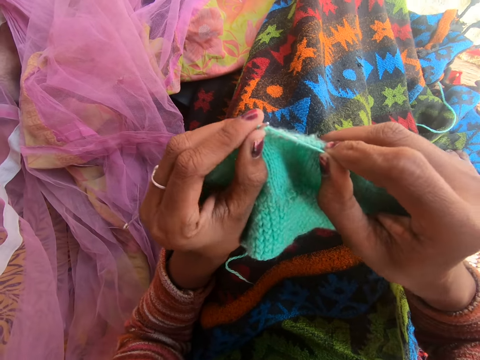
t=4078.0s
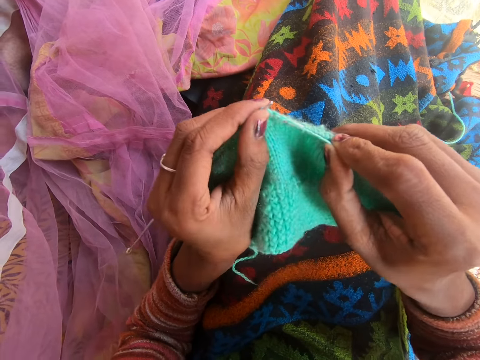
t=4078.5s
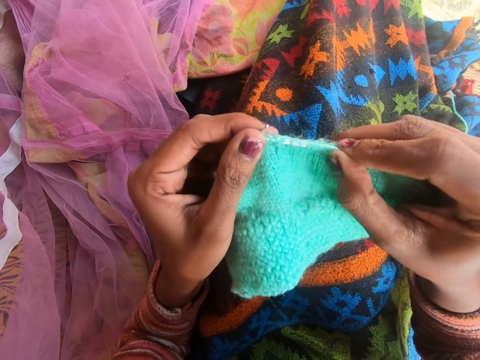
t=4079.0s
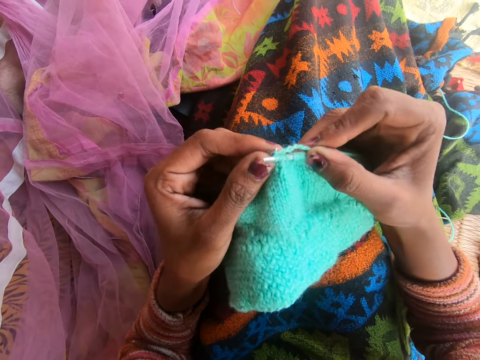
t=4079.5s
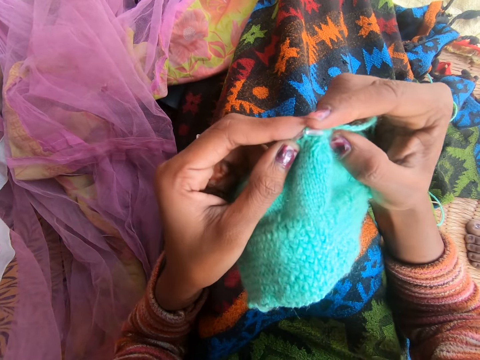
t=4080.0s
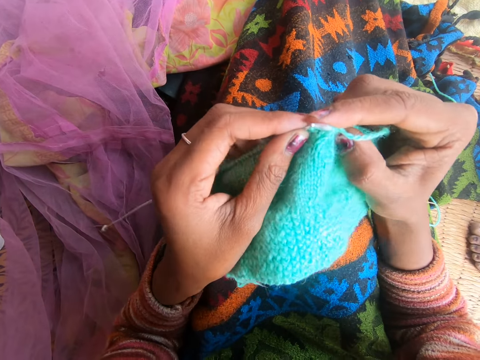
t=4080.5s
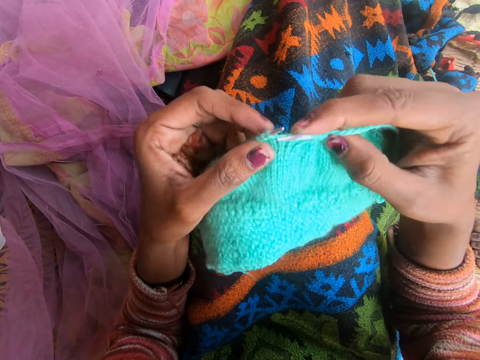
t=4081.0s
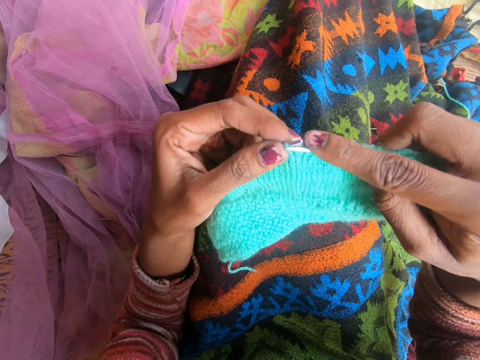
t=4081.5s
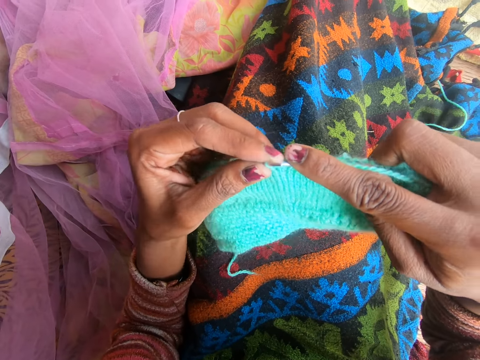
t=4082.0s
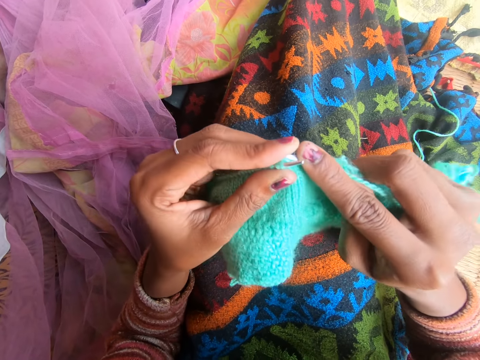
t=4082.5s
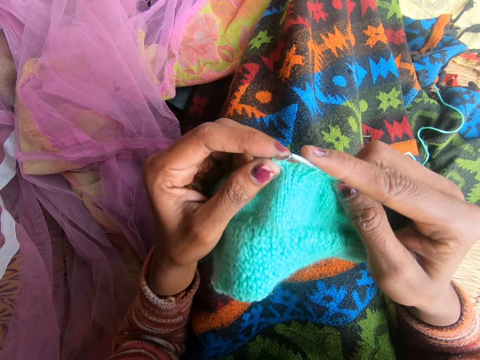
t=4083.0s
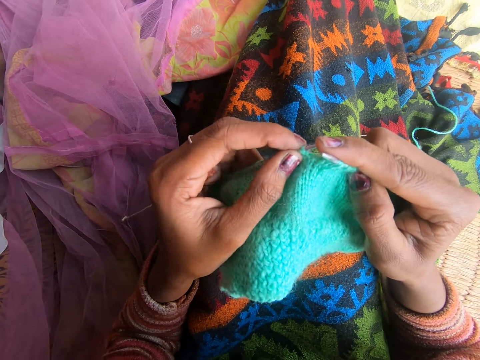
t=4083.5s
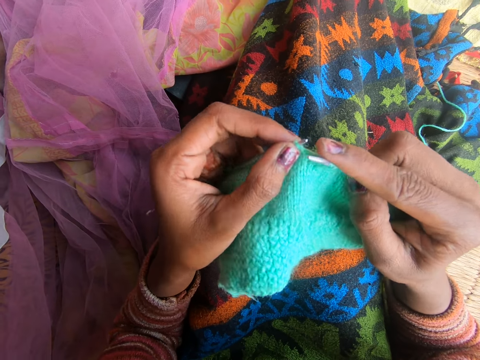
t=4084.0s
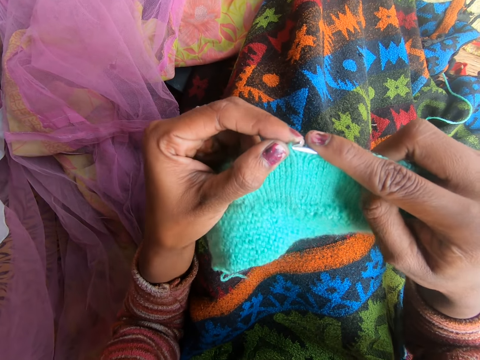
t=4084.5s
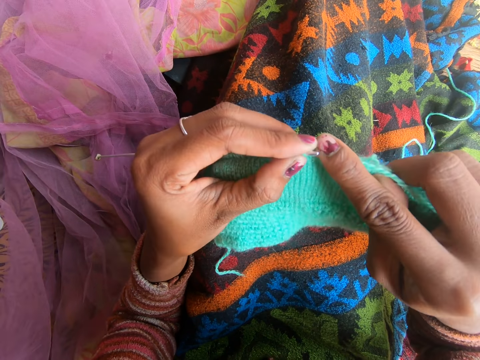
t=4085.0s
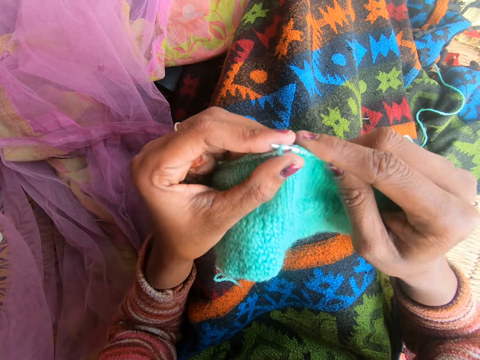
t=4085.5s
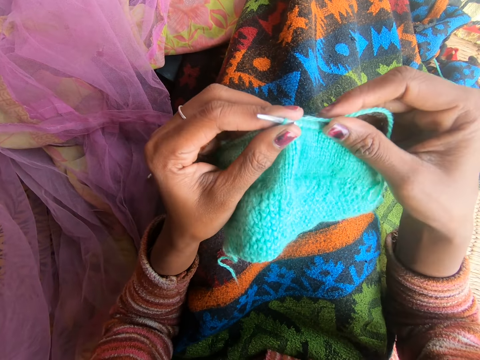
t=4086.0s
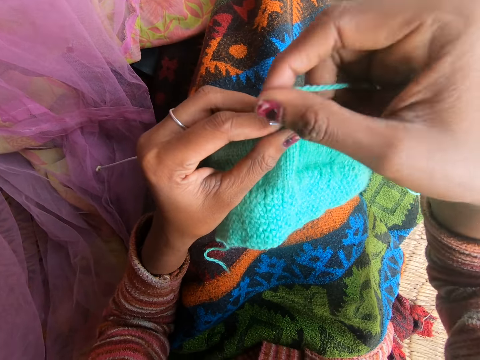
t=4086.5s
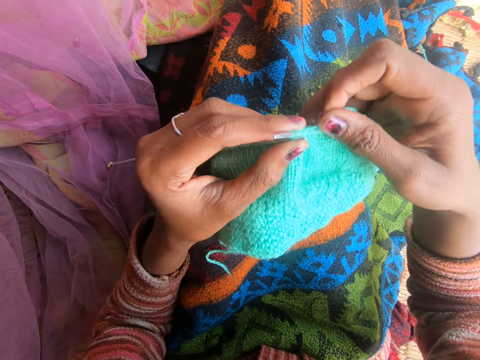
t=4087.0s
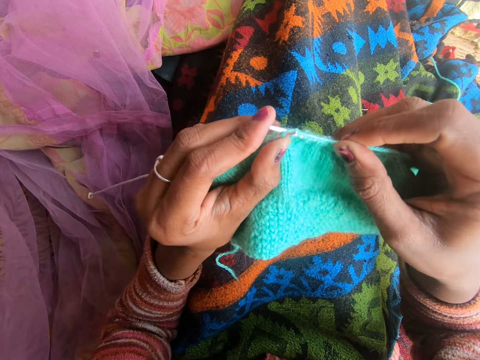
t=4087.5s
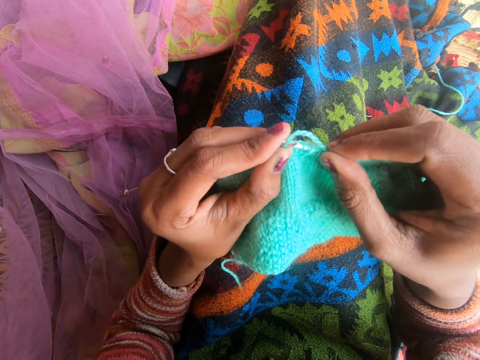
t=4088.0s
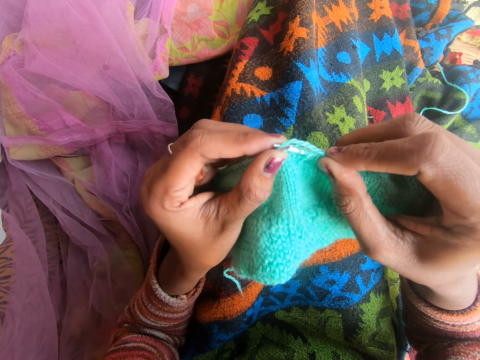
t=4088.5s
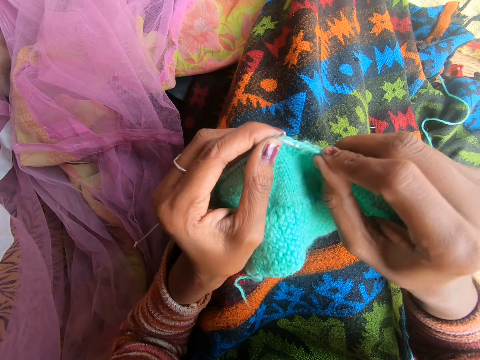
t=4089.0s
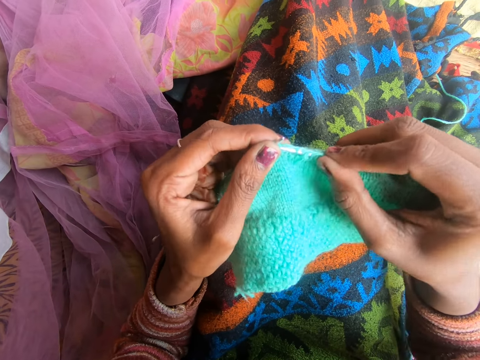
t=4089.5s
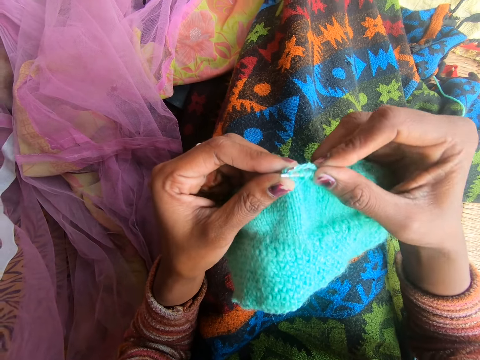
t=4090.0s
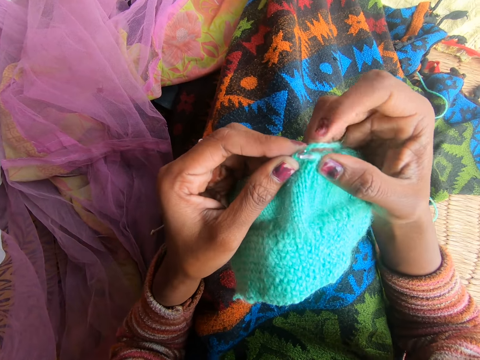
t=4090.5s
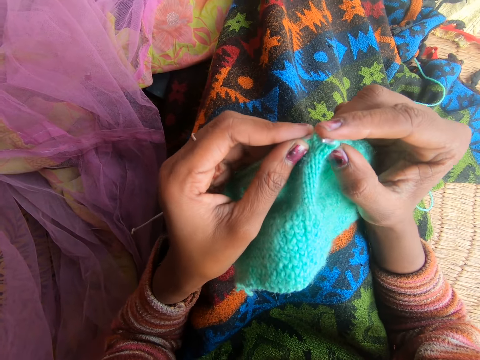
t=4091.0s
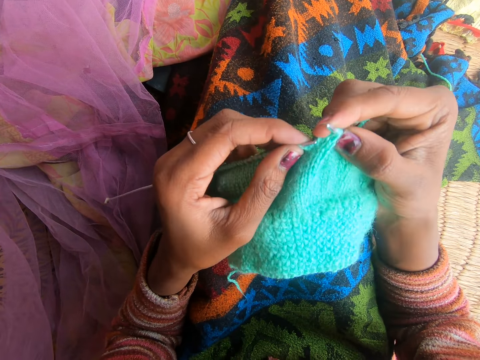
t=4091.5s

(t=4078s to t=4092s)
The camera wearer talks with people in the background.

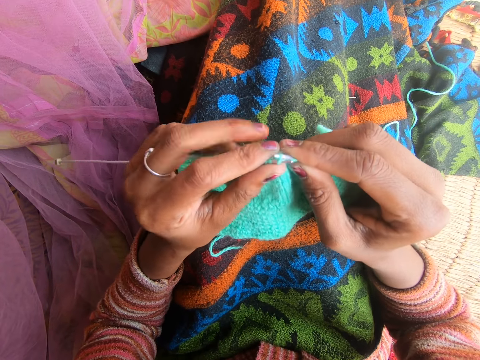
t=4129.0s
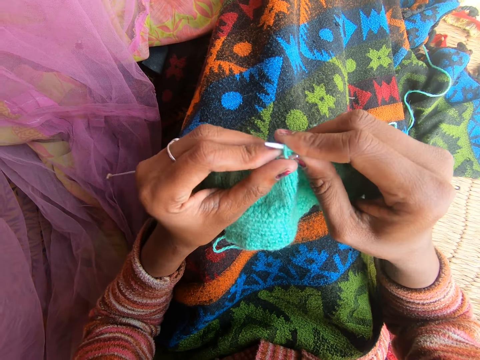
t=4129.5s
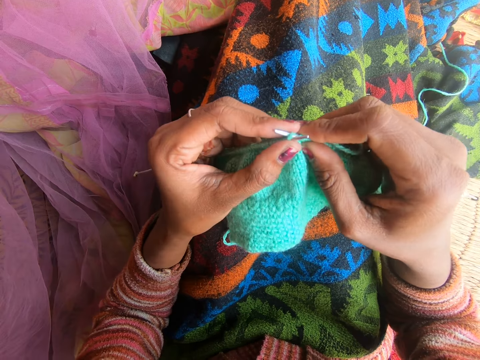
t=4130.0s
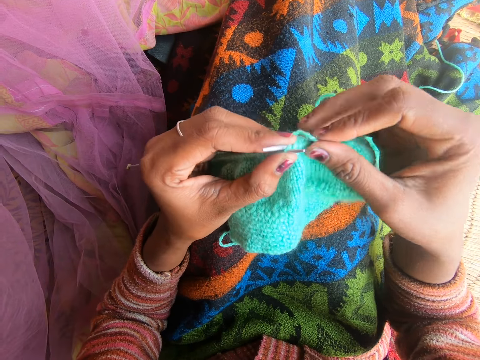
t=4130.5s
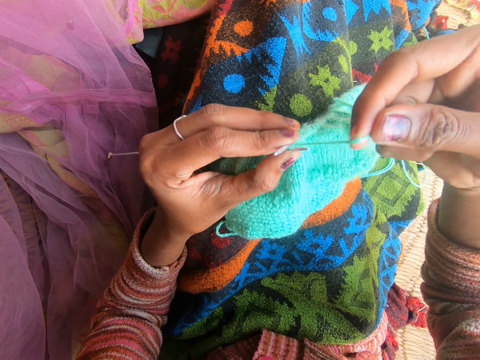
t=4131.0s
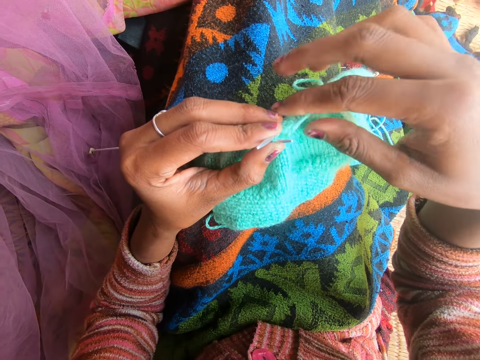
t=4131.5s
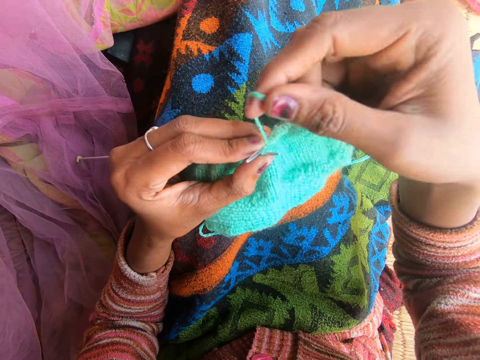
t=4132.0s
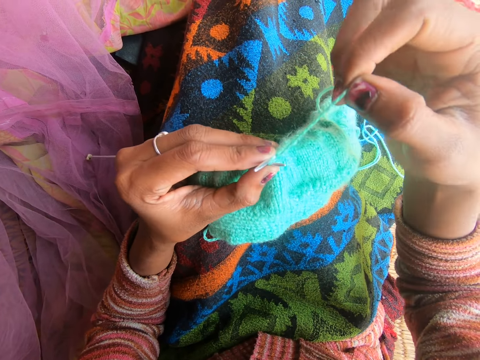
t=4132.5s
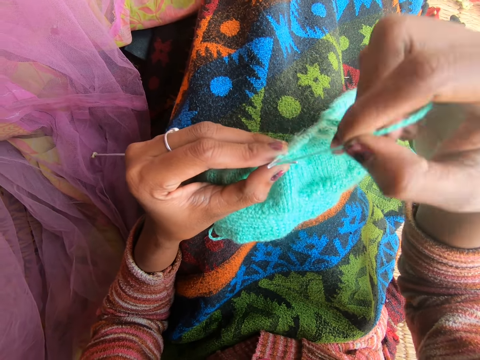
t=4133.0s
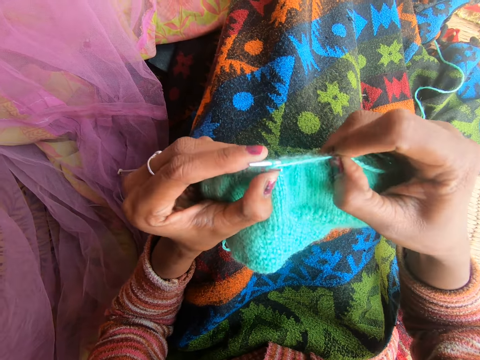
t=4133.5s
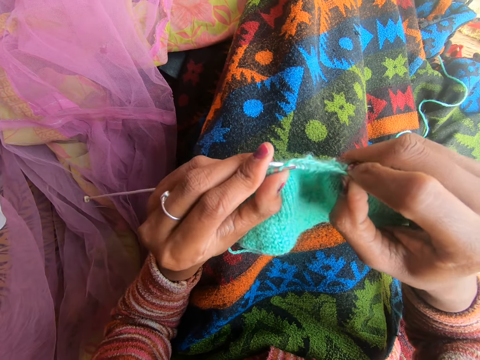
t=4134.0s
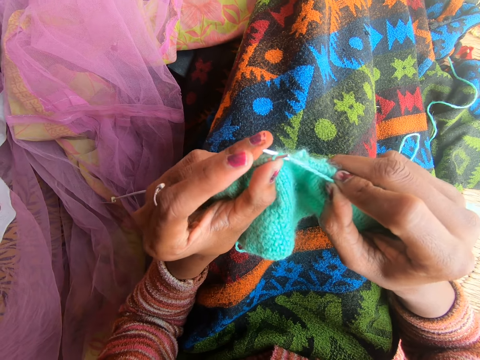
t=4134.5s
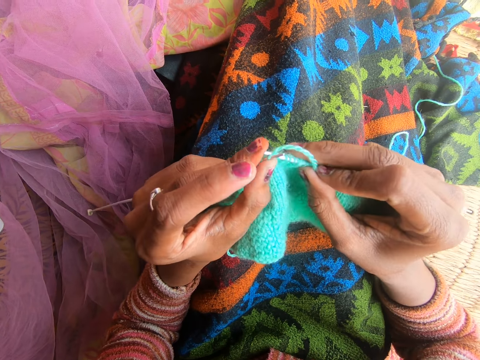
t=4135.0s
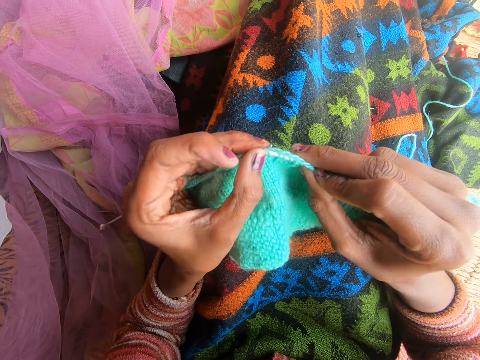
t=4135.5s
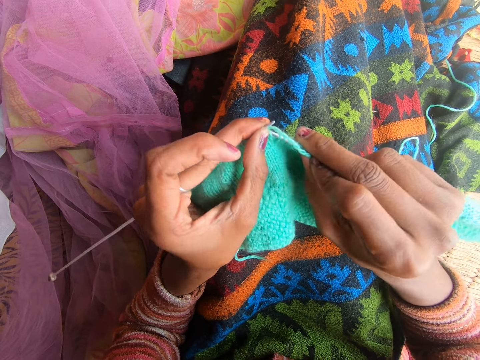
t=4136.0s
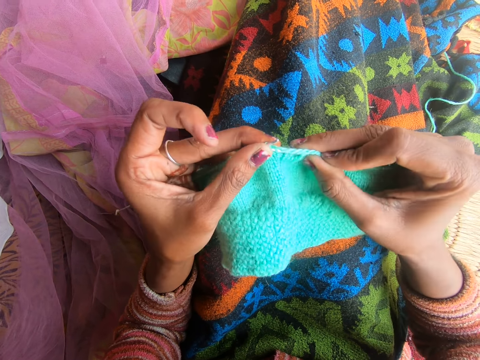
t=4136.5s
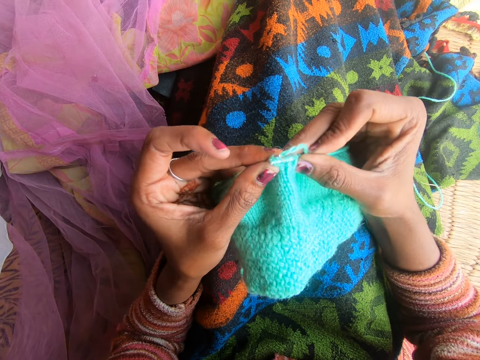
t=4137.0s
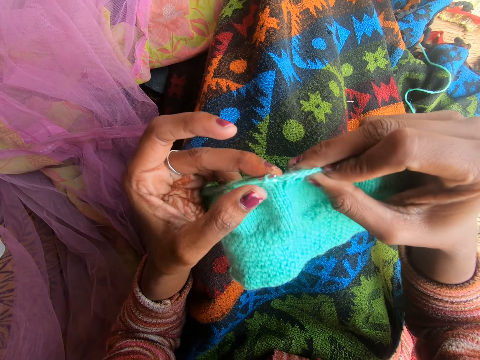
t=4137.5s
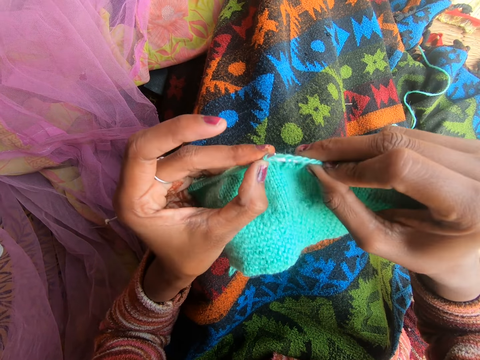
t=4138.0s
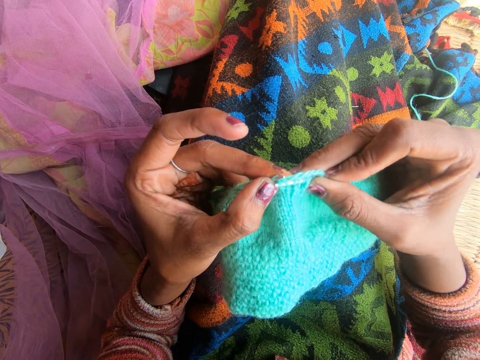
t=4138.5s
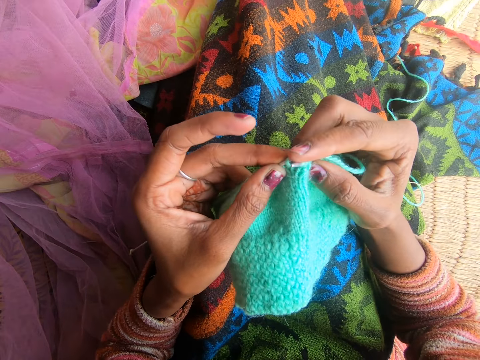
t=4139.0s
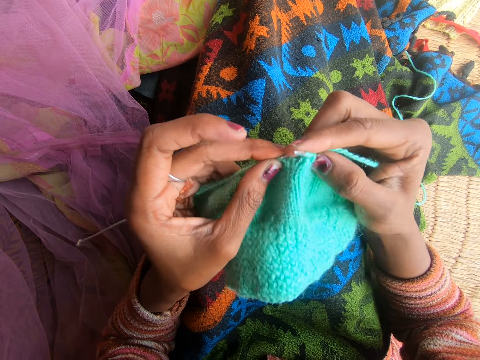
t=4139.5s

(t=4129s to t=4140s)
The camera wearer straightens the fabric. They knit the fabric with the knitting needle.

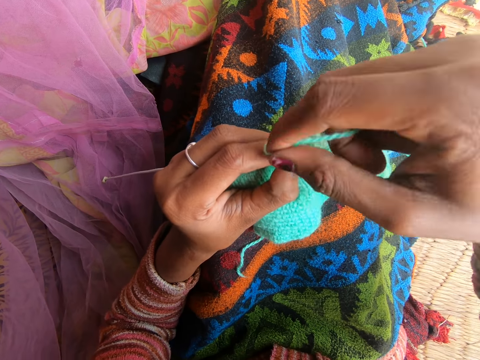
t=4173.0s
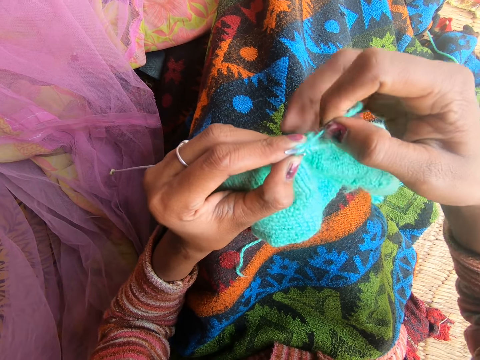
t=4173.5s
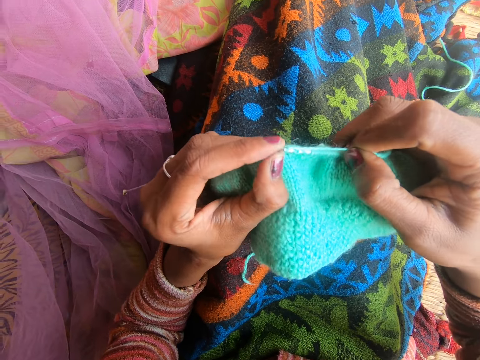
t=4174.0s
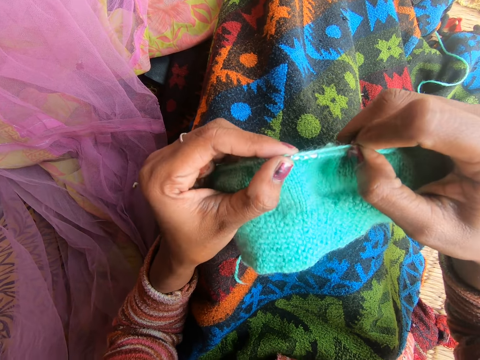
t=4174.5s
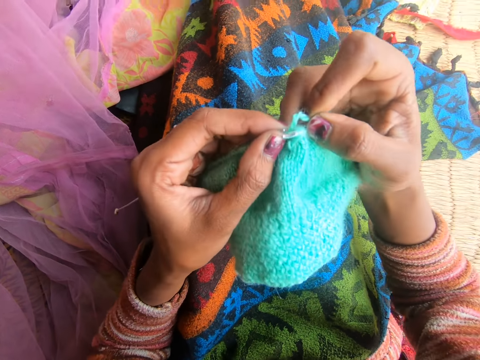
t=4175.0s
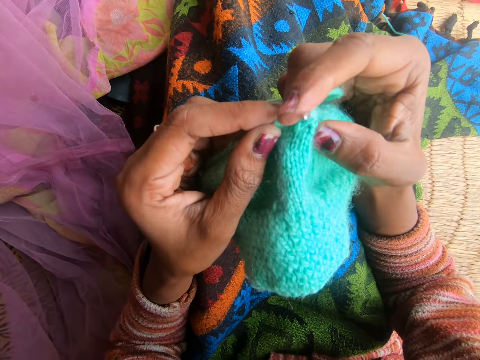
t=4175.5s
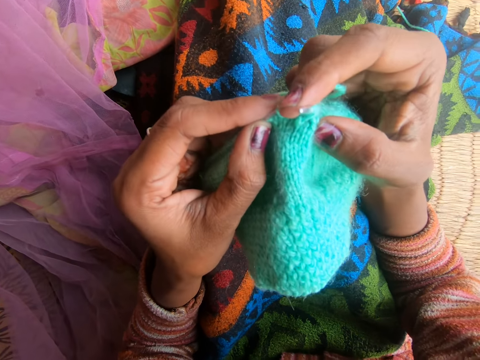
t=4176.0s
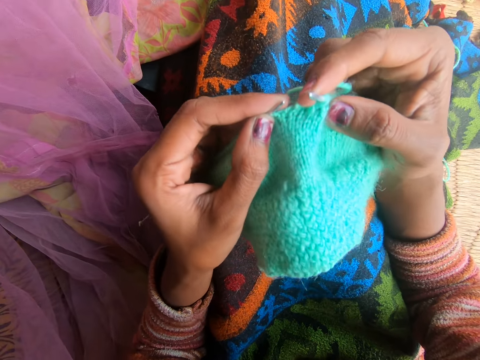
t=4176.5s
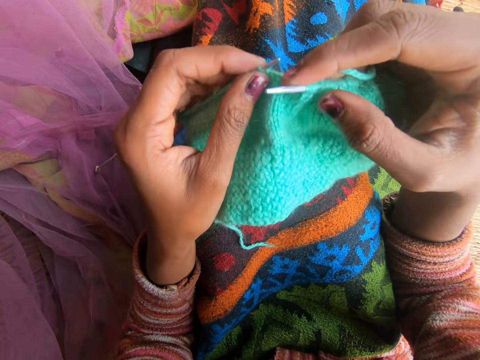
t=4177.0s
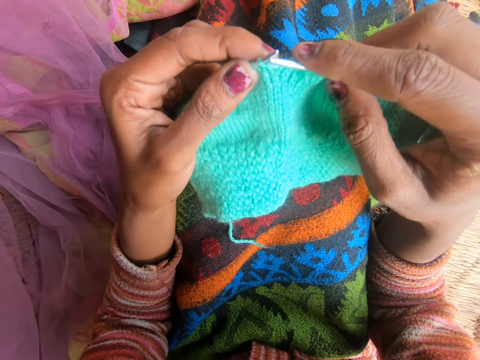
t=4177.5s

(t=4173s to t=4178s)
The camera wearer laughs.
